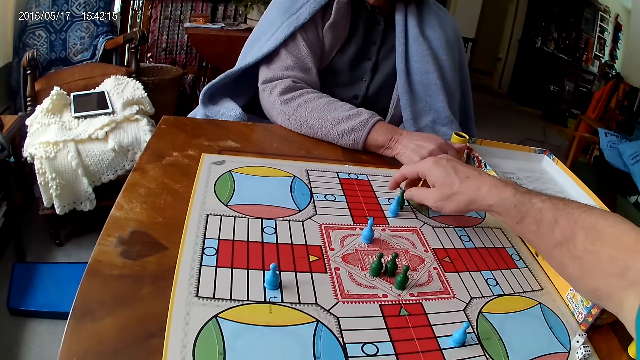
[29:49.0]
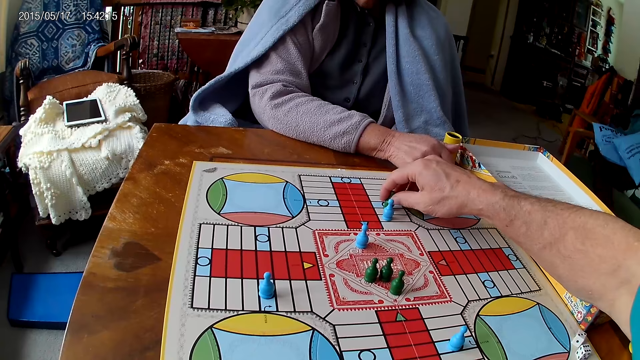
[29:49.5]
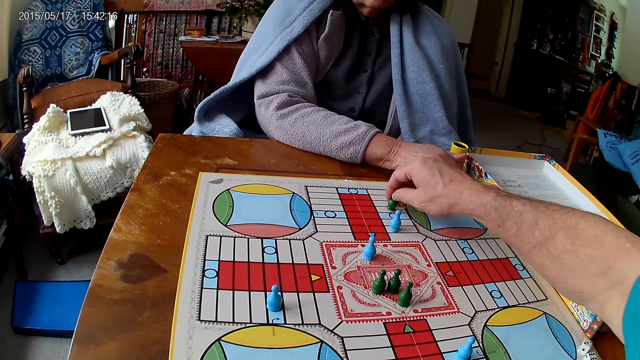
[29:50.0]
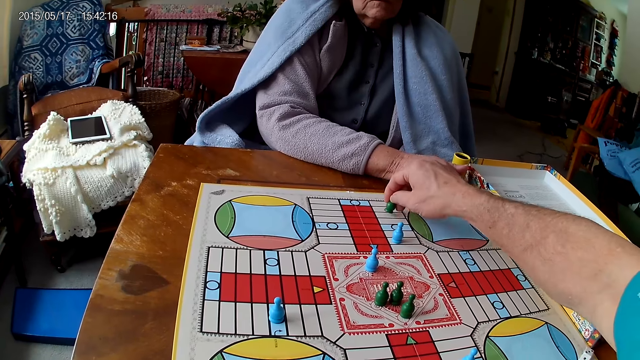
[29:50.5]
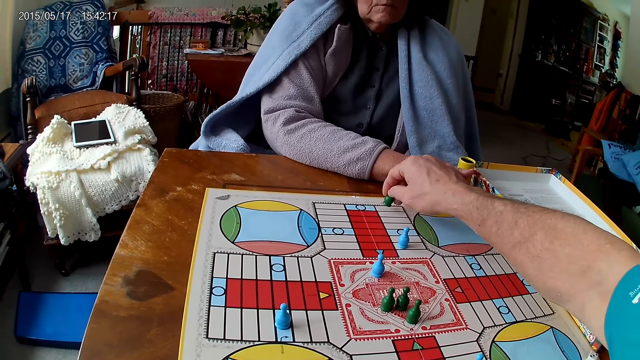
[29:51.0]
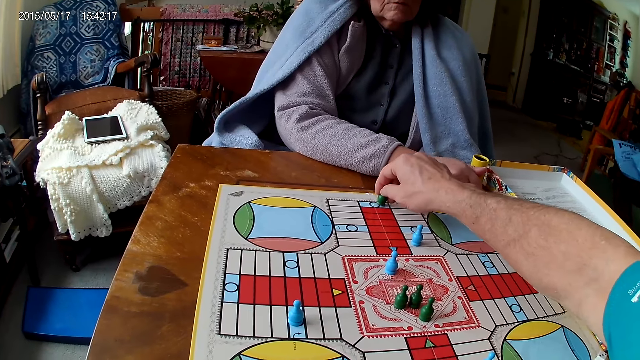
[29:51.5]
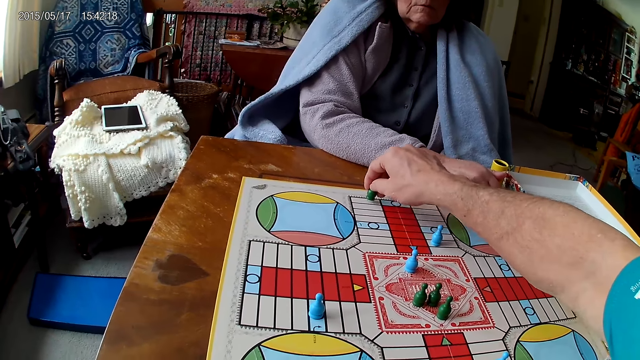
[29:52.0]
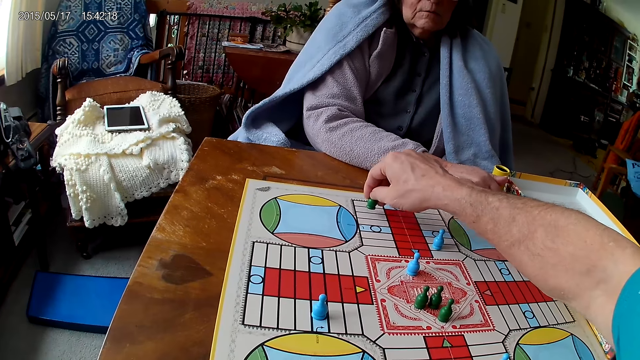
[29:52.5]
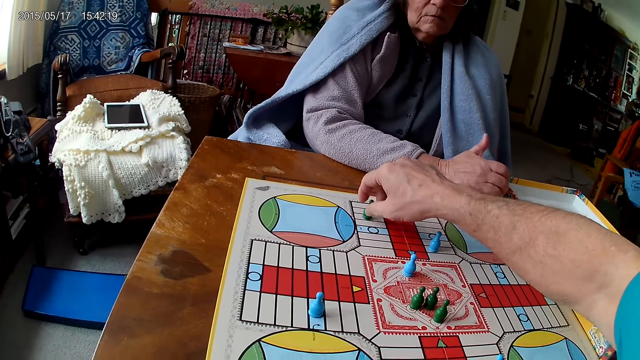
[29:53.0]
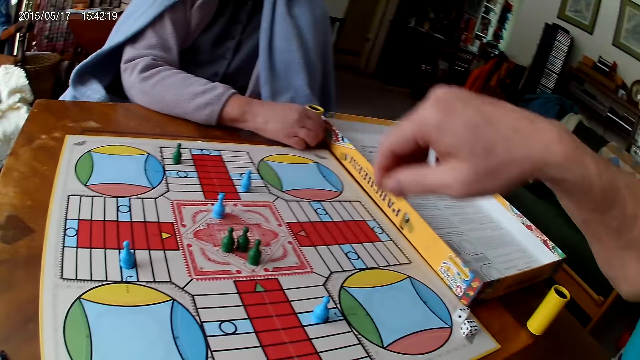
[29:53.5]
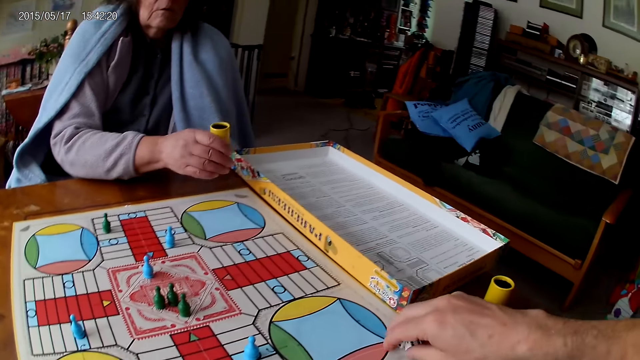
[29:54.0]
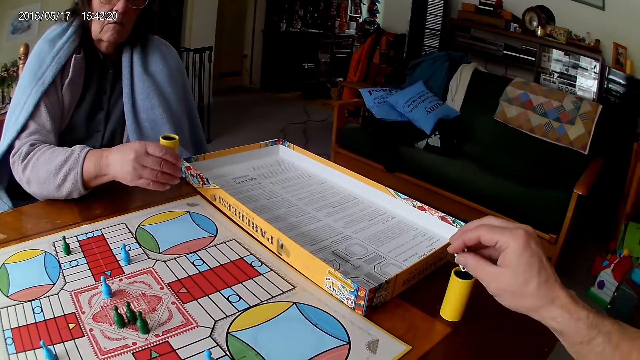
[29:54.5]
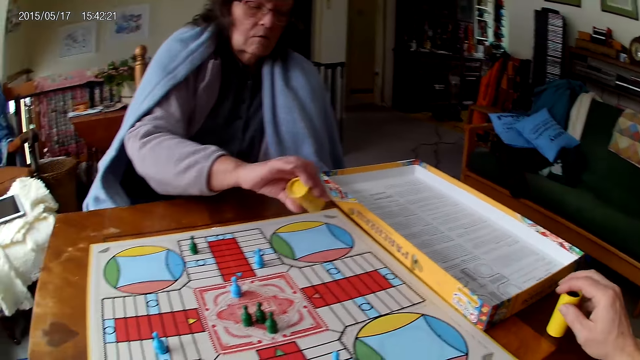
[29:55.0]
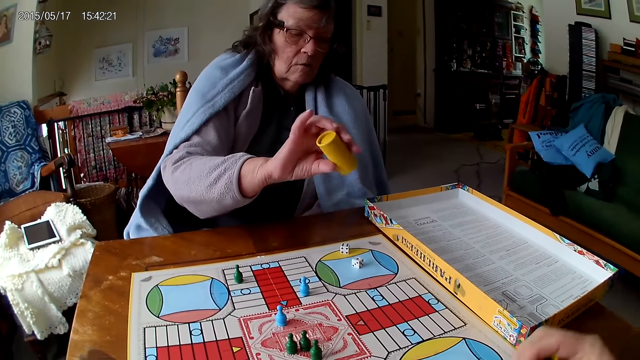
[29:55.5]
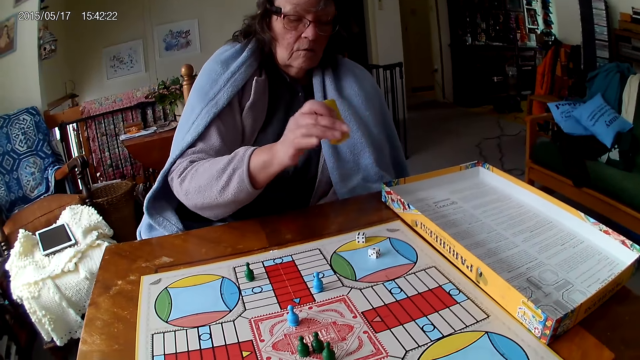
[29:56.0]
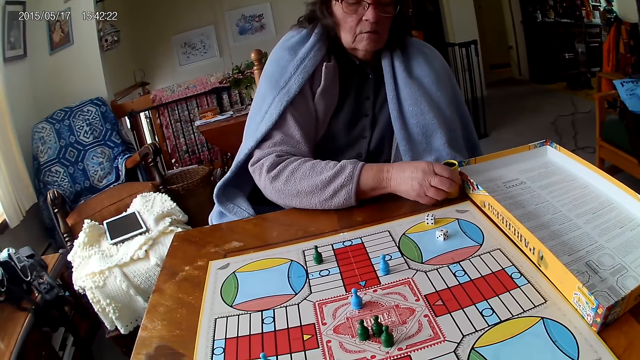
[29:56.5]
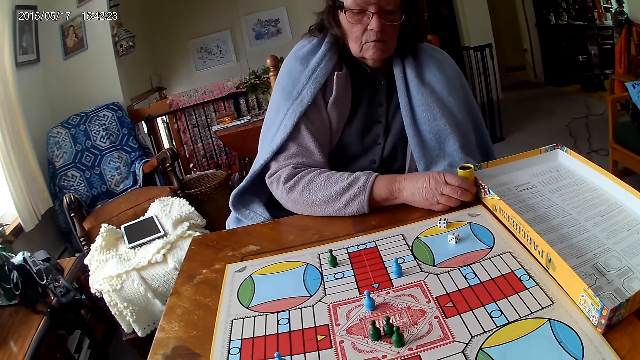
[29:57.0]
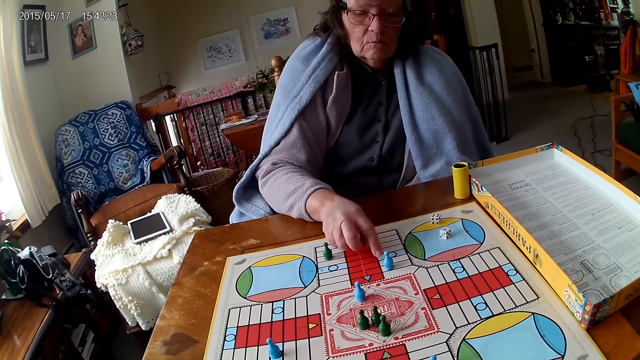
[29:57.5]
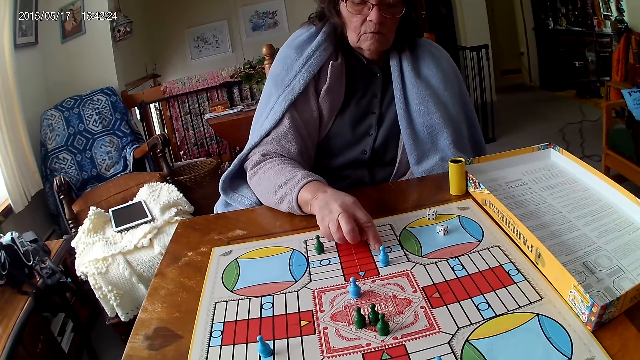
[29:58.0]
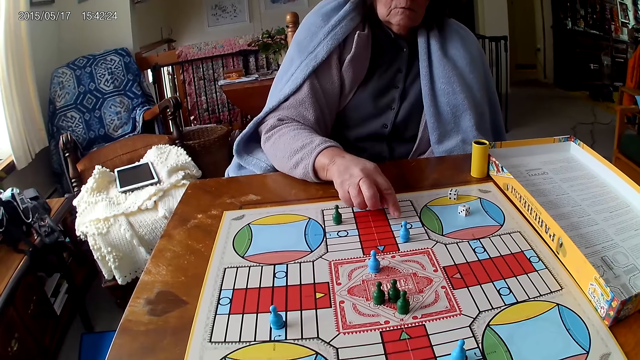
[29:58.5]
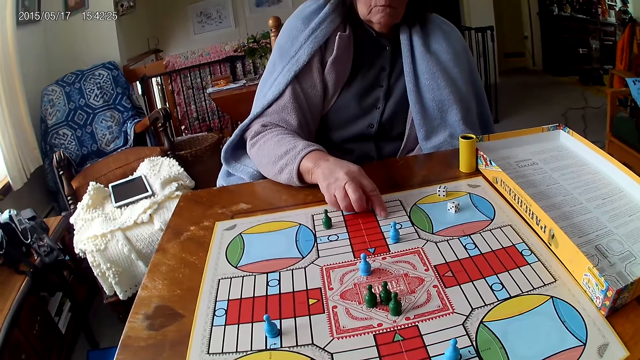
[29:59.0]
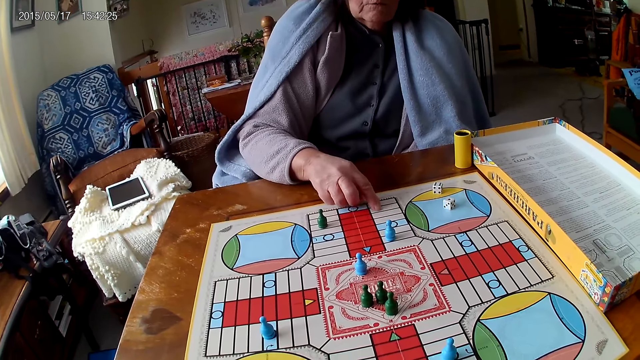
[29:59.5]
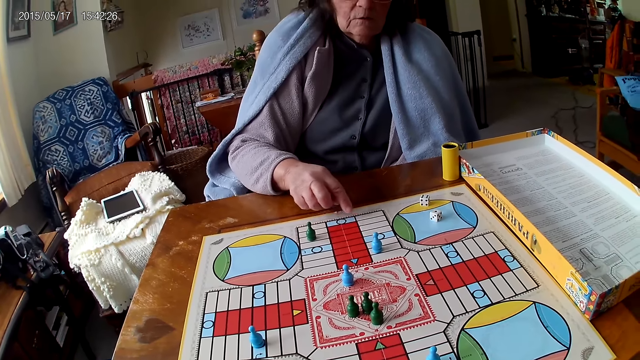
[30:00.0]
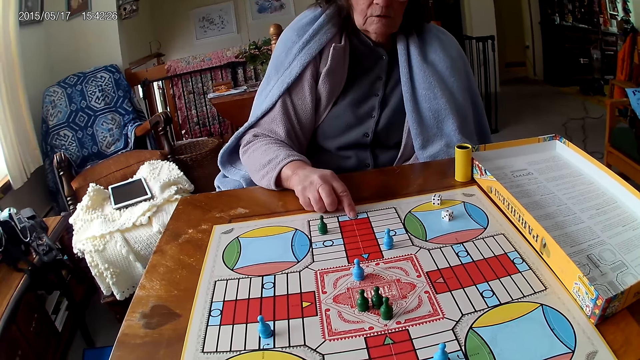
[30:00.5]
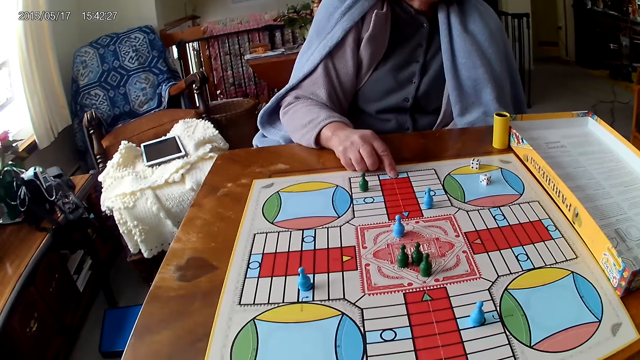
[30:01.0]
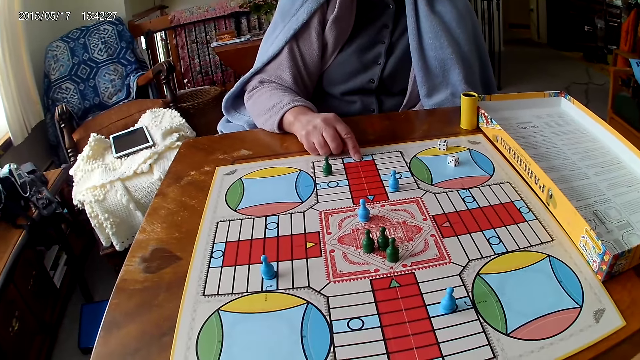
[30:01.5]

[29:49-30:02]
The camera wearer picks the dice and moves a piece on the Ludo board with his right hand. A woman holds her container with her right hand and picks her container from the Ludo board with her right hand. The camera wearer picks his dice from the Ludo board with his right hand. The woman shakes her container with her right hand. The camera wearer drops the dice in his container on the table. The woman drops the dice in her container on the Ludo board. The camera wearer grabs his container from the table with his right hand. The woman drops her container on the Ludo board. The woman counts boxes on the Ludo board with her left hand.

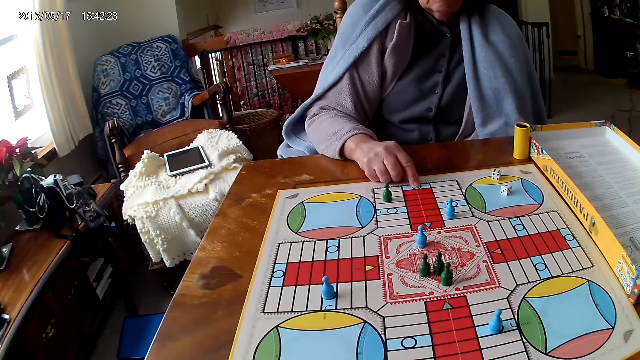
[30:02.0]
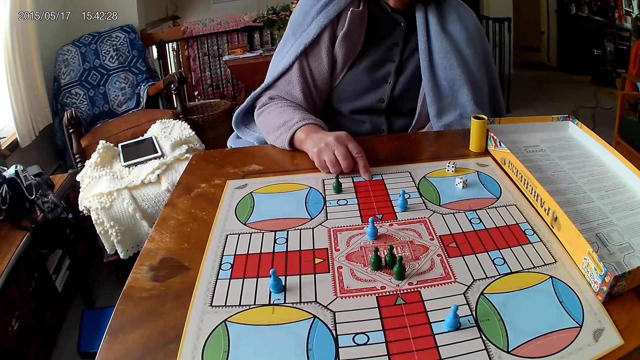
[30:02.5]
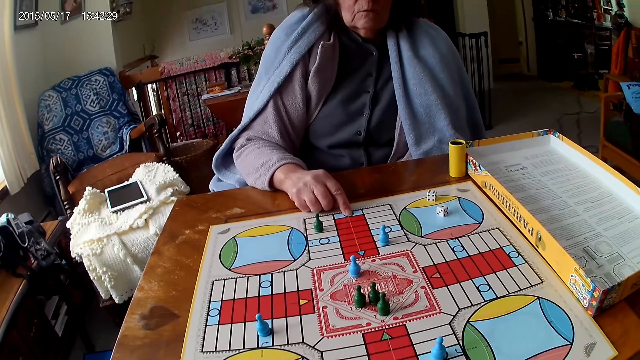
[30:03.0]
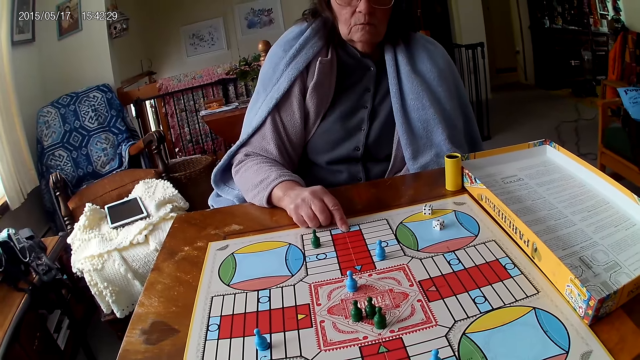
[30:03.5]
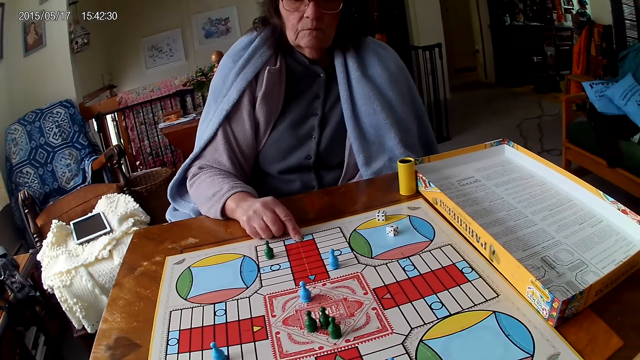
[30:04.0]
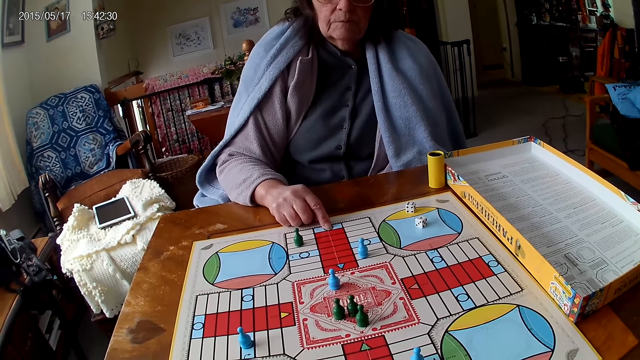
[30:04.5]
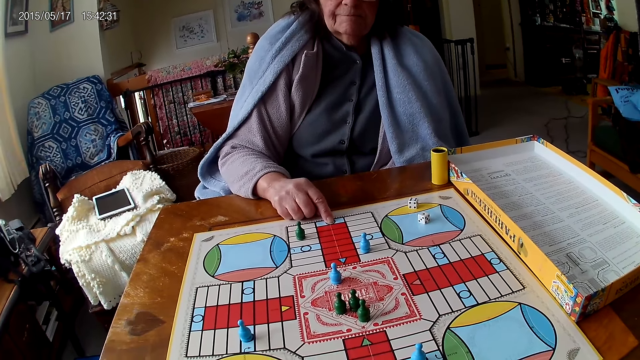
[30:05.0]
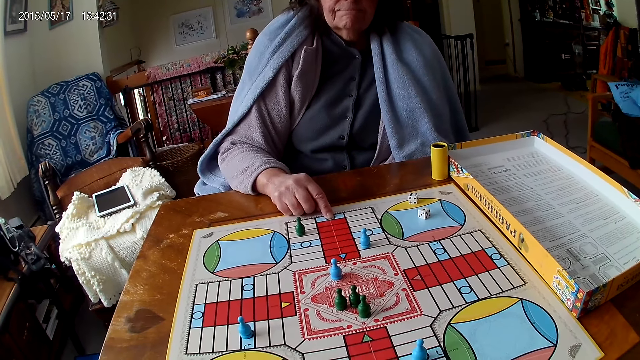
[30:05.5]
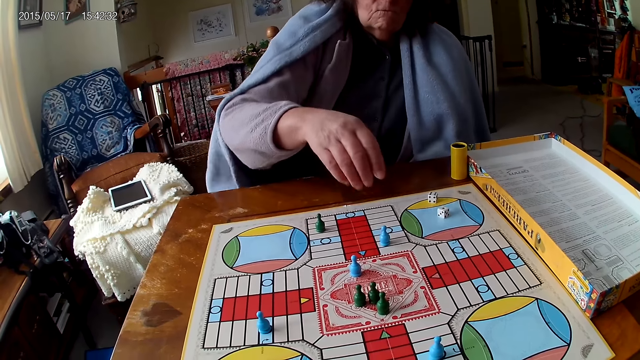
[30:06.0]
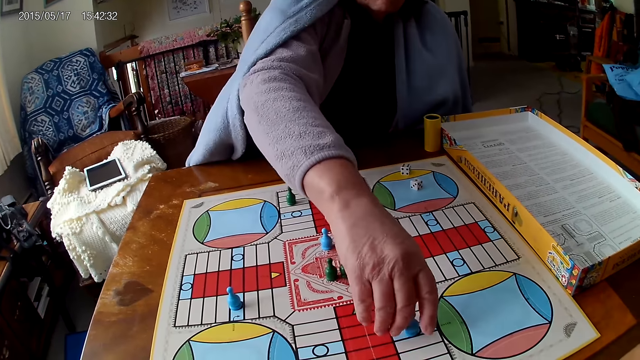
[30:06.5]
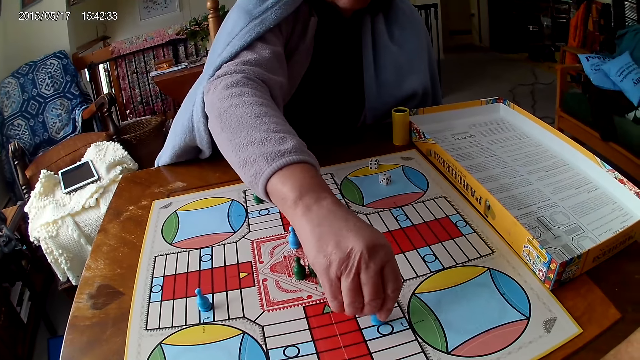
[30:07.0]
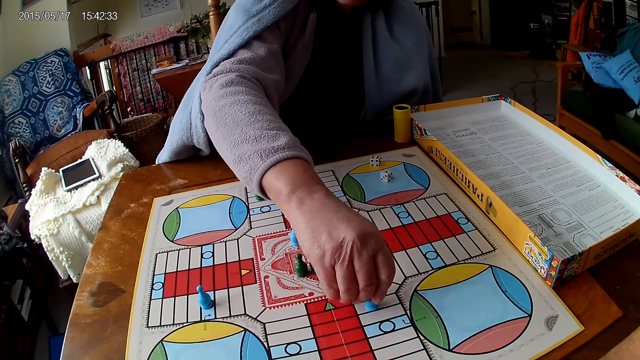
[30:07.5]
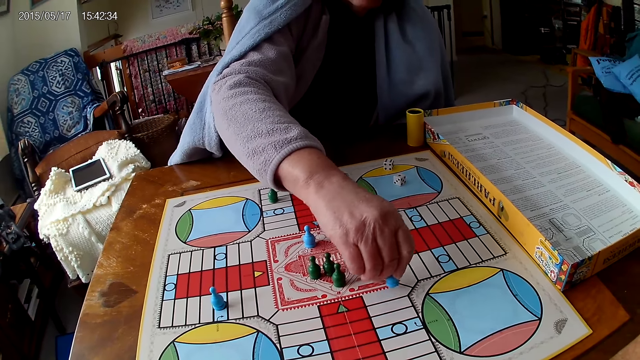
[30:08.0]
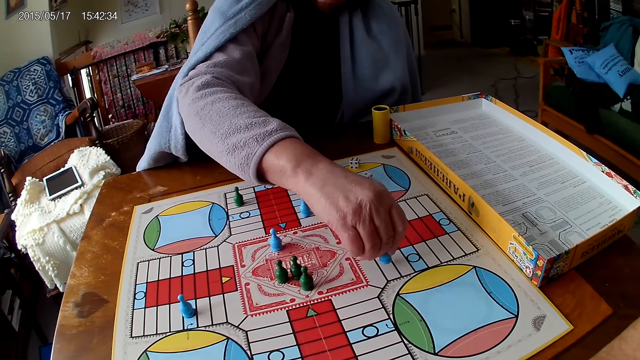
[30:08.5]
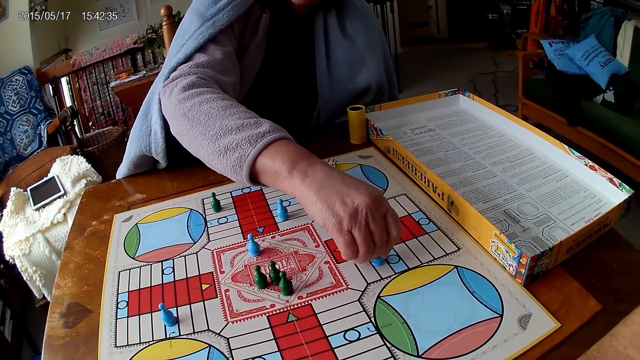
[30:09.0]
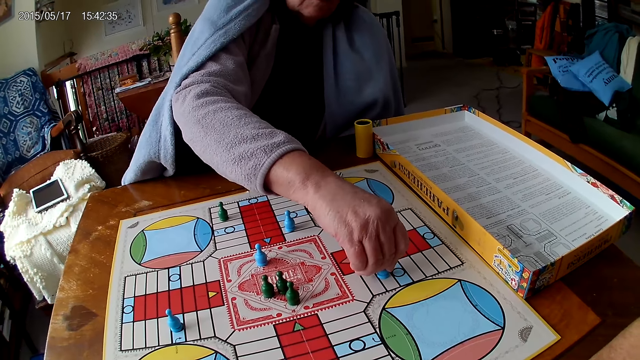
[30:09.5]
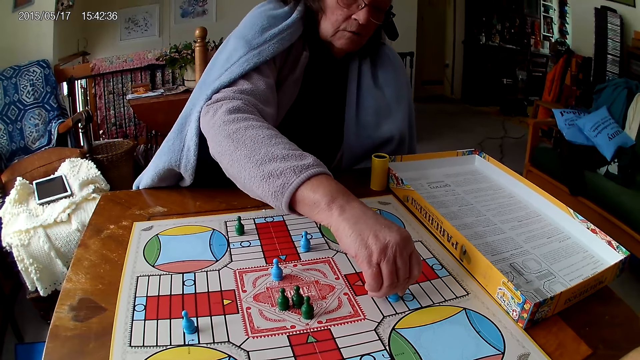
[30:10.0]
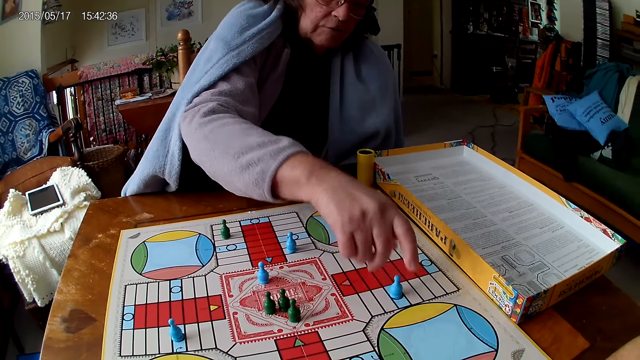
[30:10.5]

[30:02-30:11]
A woman stares at the game. The camera wearer stares at the game. The woman picks the dice and moves a piece on the Ludo board with her right hand.
